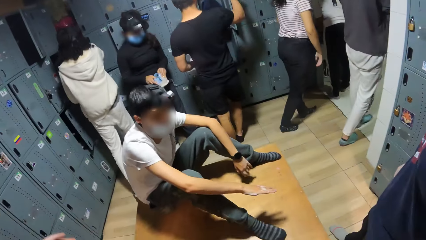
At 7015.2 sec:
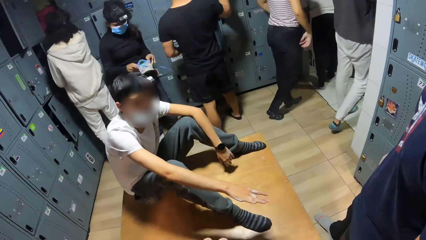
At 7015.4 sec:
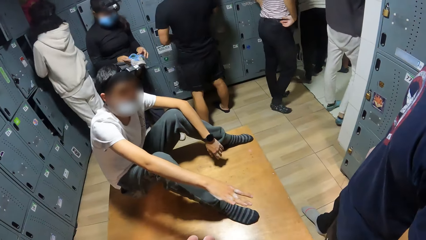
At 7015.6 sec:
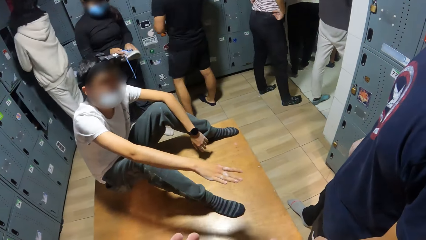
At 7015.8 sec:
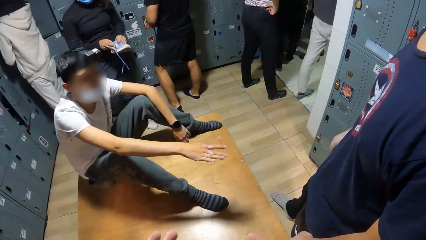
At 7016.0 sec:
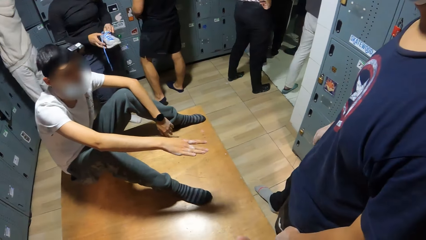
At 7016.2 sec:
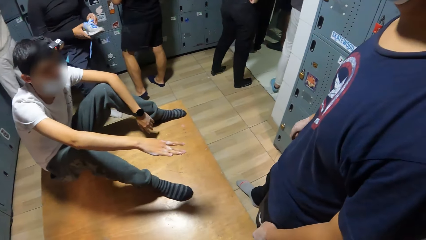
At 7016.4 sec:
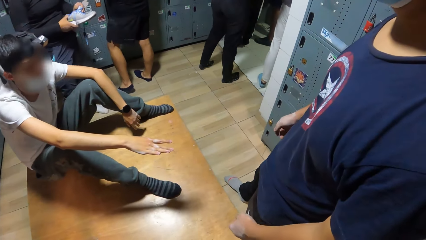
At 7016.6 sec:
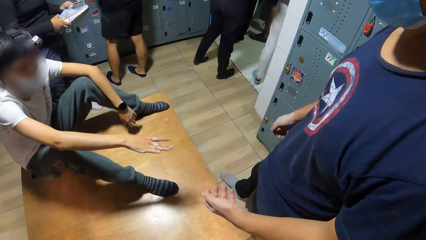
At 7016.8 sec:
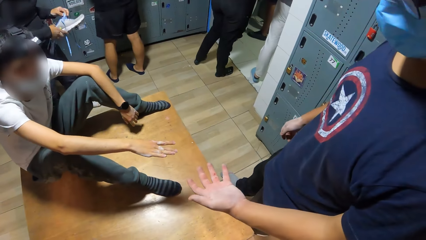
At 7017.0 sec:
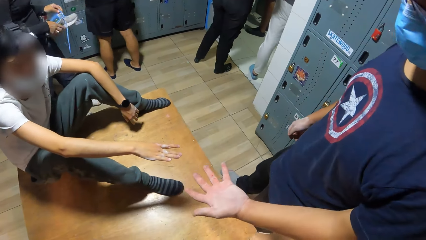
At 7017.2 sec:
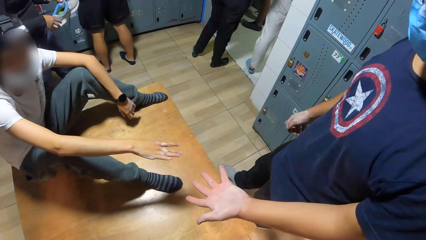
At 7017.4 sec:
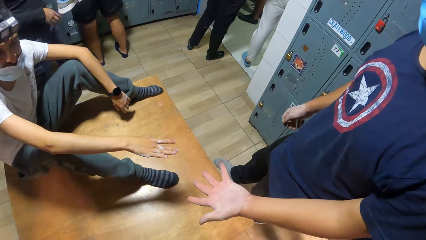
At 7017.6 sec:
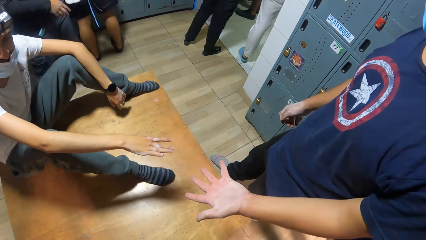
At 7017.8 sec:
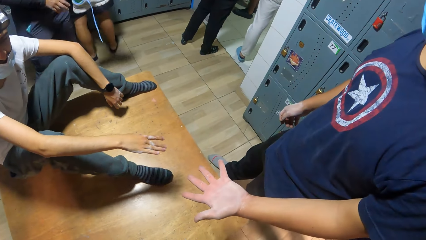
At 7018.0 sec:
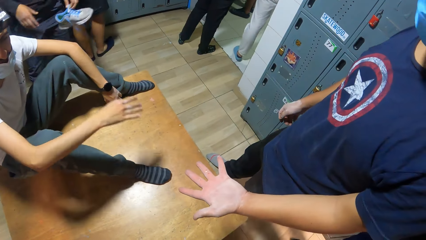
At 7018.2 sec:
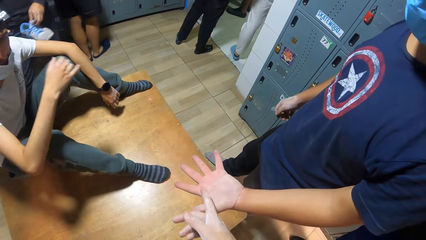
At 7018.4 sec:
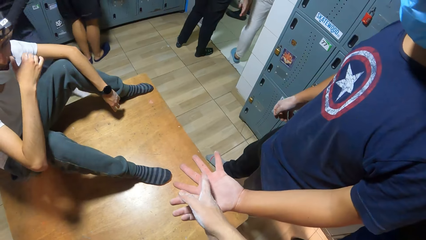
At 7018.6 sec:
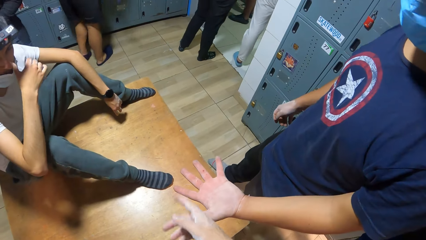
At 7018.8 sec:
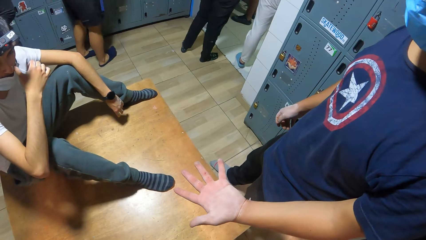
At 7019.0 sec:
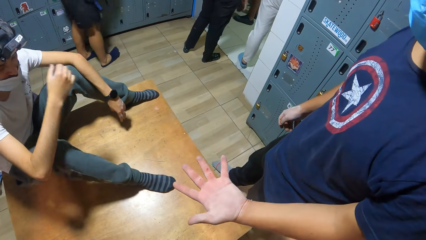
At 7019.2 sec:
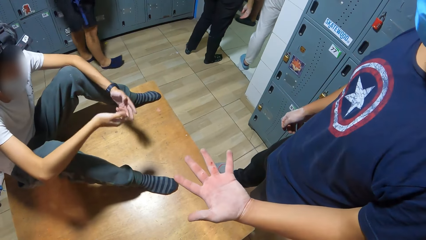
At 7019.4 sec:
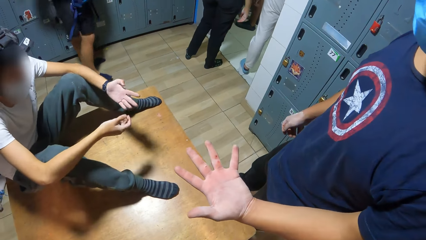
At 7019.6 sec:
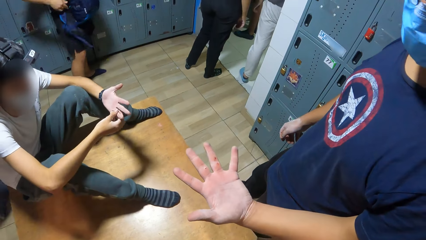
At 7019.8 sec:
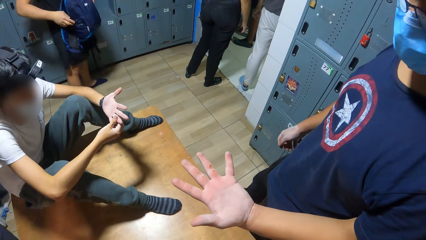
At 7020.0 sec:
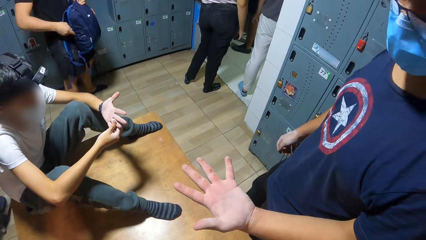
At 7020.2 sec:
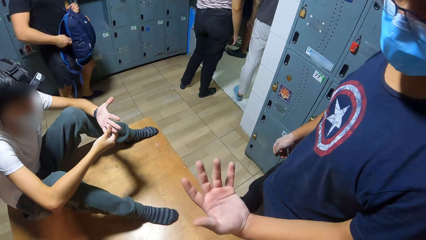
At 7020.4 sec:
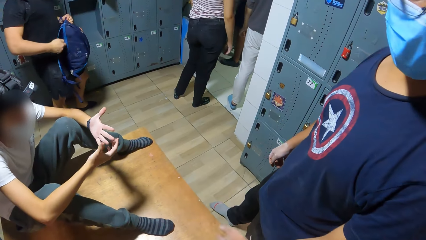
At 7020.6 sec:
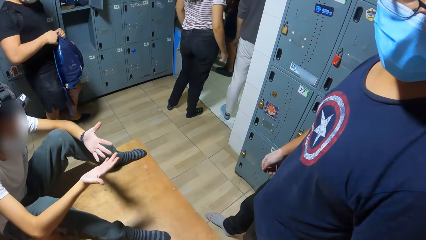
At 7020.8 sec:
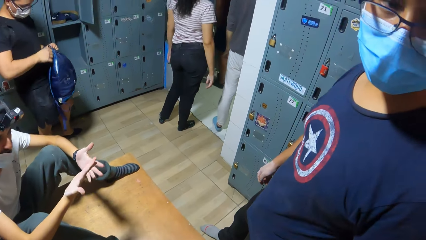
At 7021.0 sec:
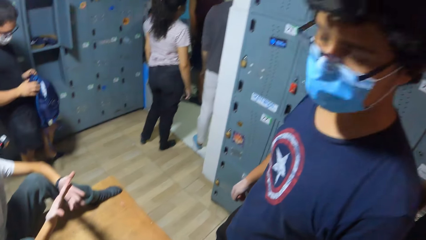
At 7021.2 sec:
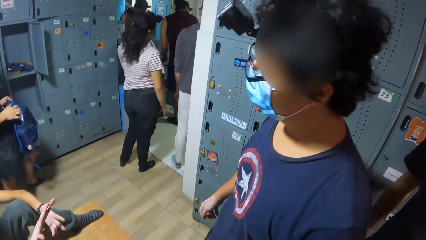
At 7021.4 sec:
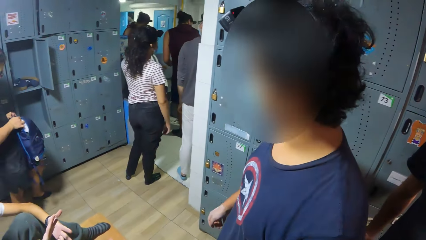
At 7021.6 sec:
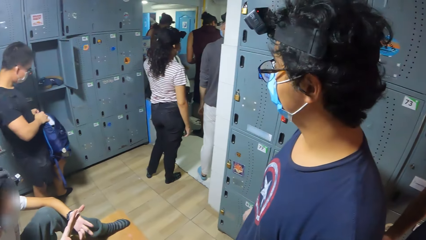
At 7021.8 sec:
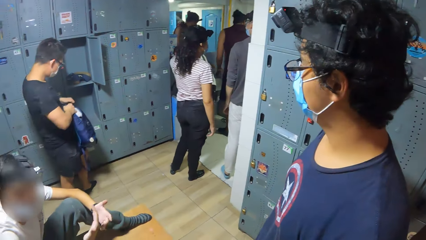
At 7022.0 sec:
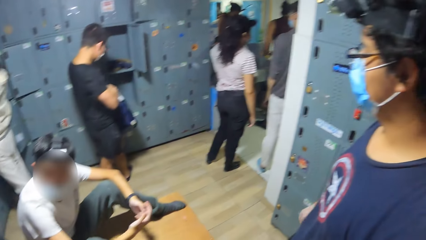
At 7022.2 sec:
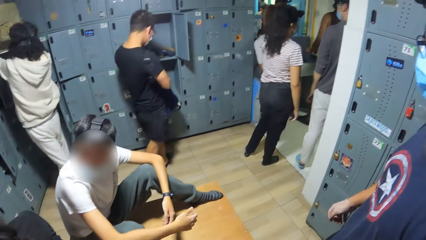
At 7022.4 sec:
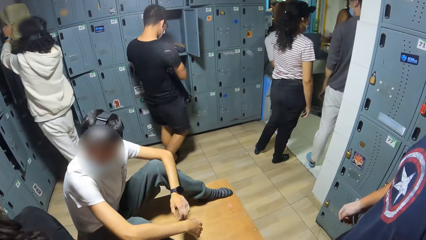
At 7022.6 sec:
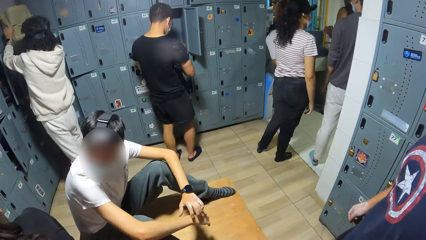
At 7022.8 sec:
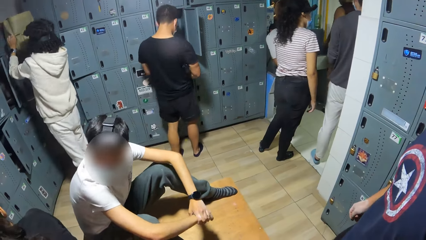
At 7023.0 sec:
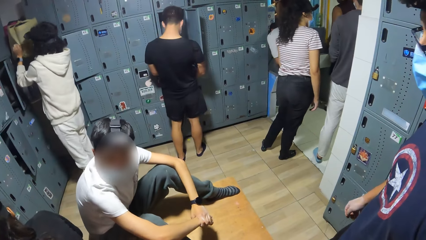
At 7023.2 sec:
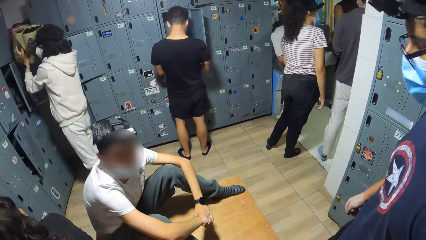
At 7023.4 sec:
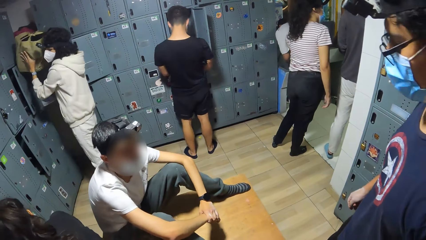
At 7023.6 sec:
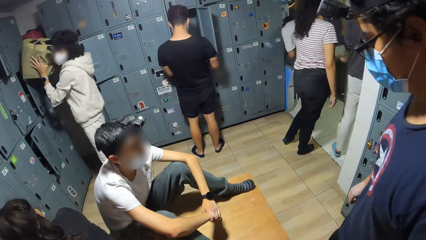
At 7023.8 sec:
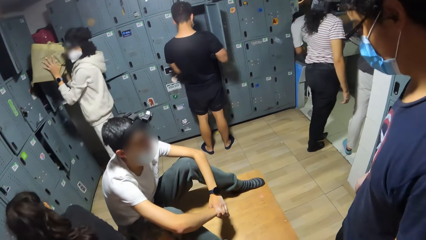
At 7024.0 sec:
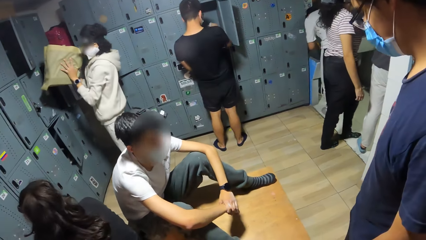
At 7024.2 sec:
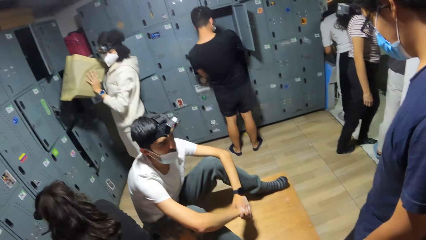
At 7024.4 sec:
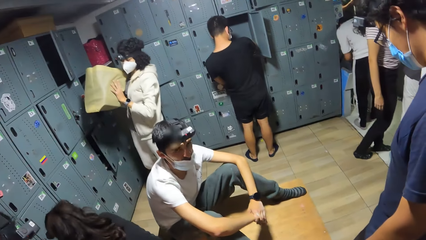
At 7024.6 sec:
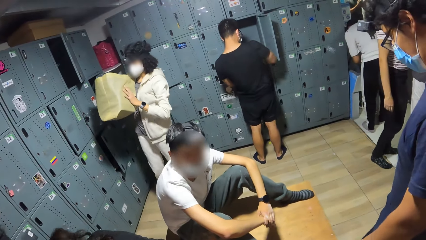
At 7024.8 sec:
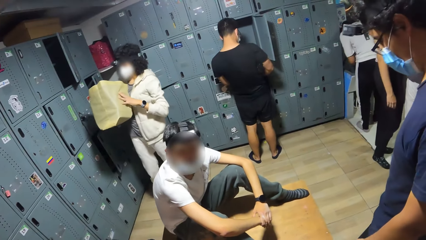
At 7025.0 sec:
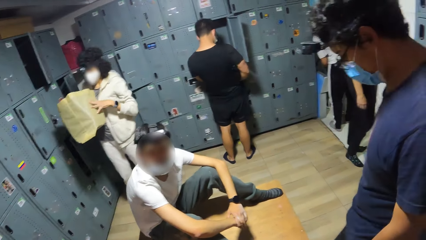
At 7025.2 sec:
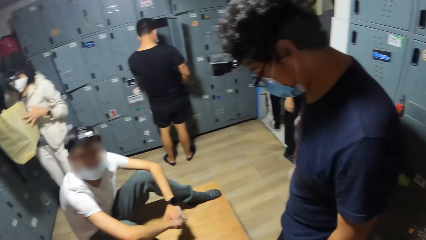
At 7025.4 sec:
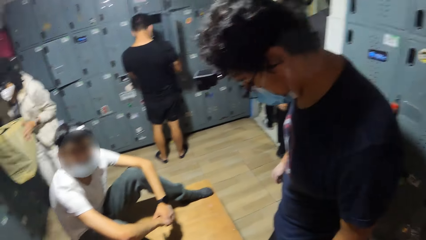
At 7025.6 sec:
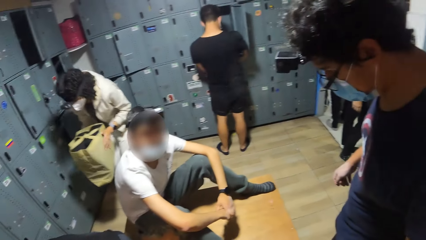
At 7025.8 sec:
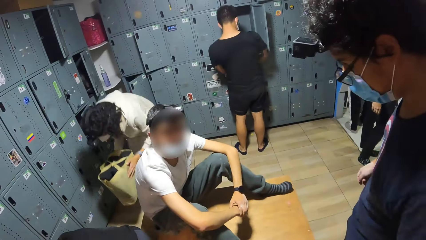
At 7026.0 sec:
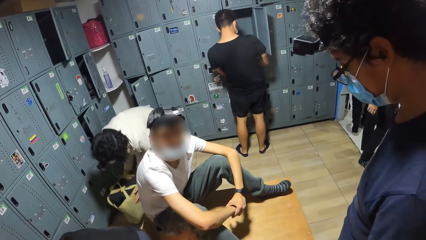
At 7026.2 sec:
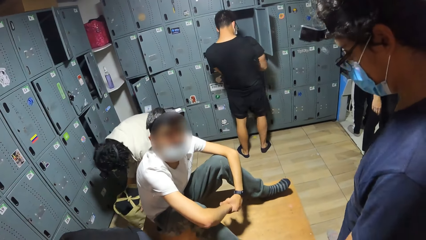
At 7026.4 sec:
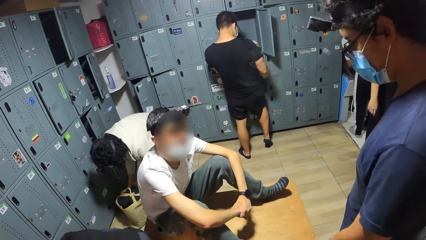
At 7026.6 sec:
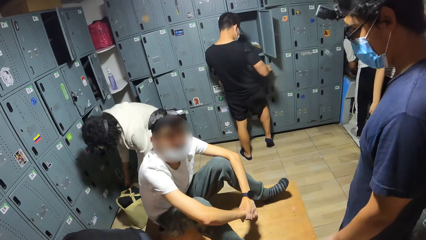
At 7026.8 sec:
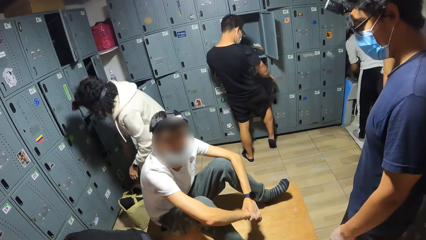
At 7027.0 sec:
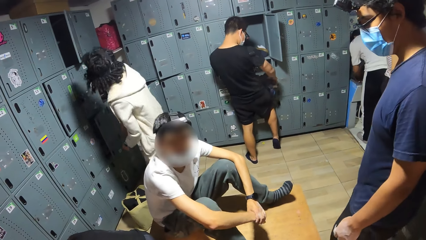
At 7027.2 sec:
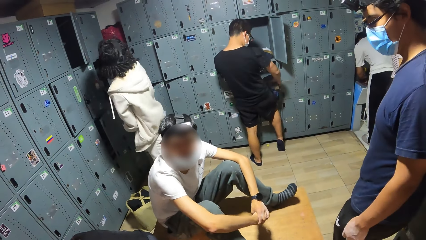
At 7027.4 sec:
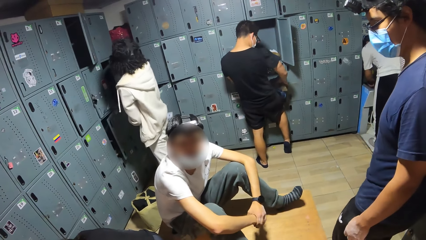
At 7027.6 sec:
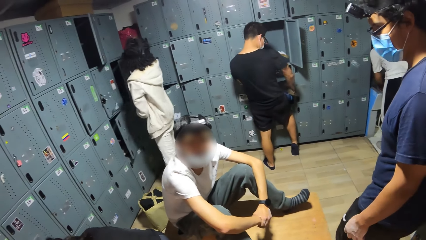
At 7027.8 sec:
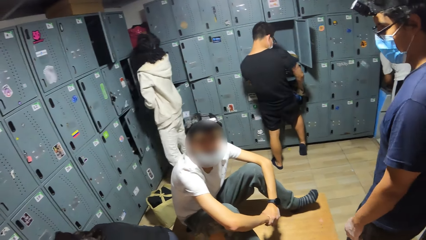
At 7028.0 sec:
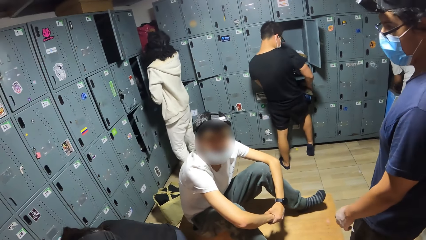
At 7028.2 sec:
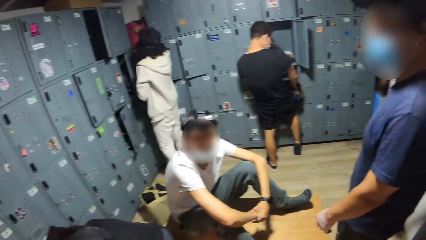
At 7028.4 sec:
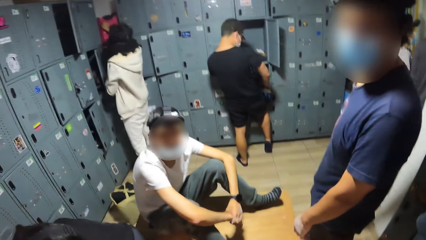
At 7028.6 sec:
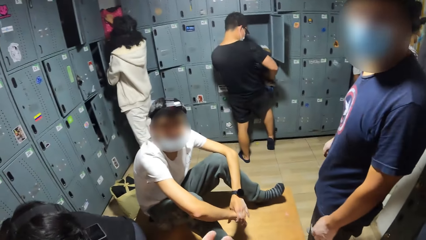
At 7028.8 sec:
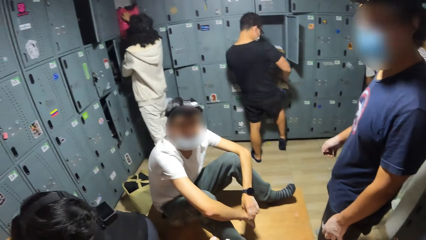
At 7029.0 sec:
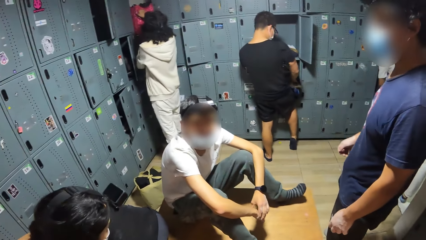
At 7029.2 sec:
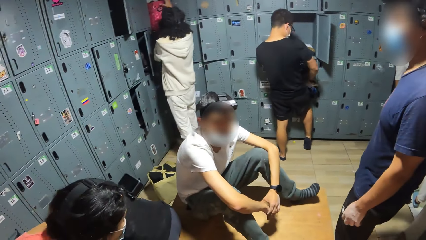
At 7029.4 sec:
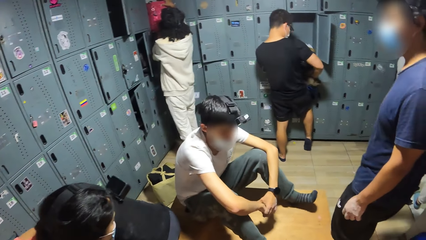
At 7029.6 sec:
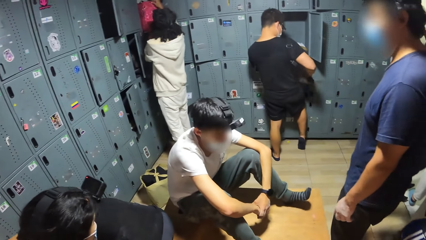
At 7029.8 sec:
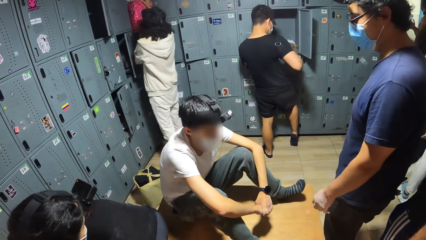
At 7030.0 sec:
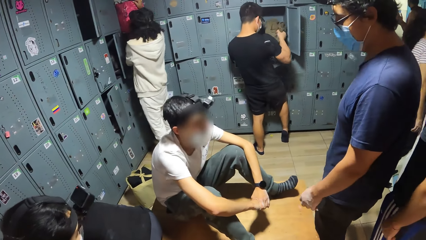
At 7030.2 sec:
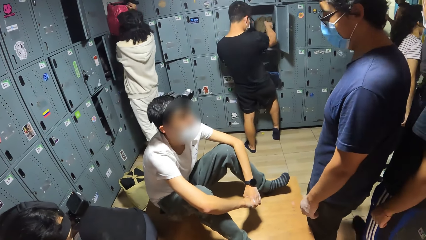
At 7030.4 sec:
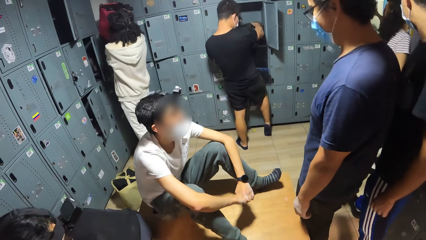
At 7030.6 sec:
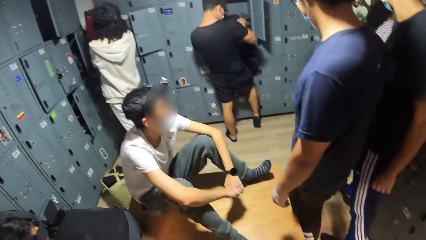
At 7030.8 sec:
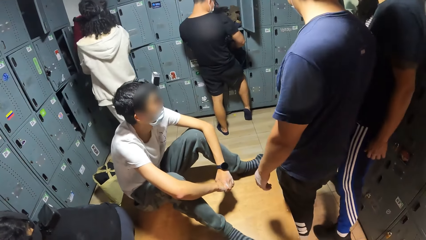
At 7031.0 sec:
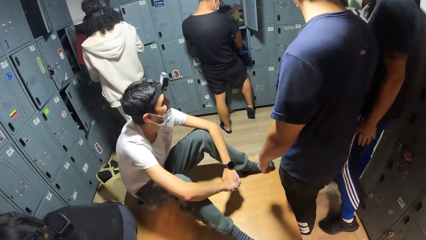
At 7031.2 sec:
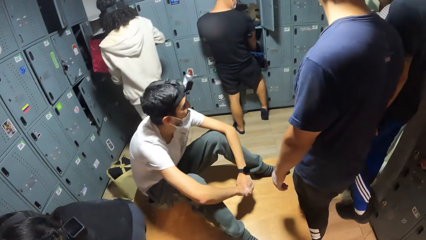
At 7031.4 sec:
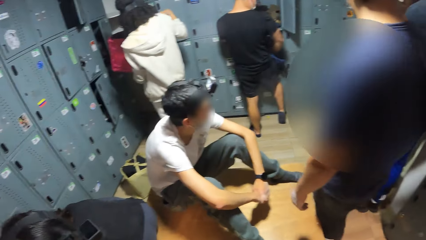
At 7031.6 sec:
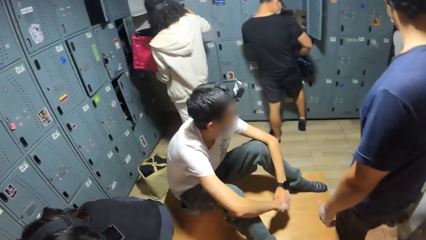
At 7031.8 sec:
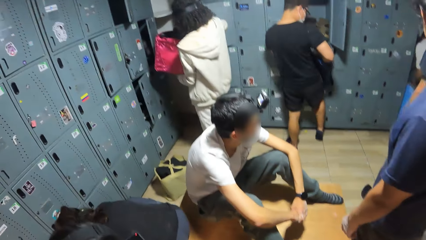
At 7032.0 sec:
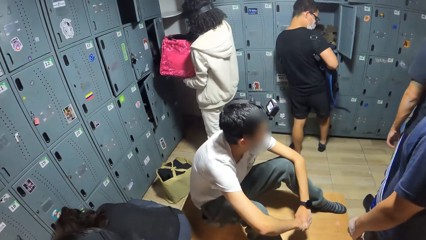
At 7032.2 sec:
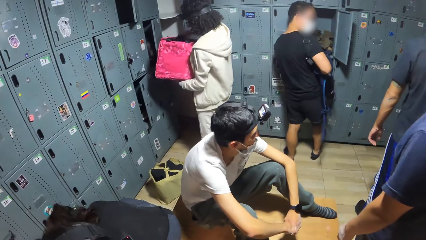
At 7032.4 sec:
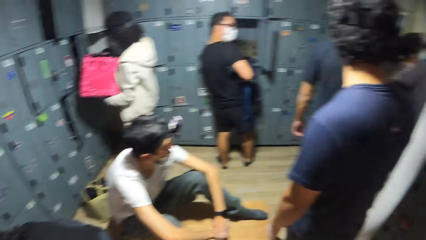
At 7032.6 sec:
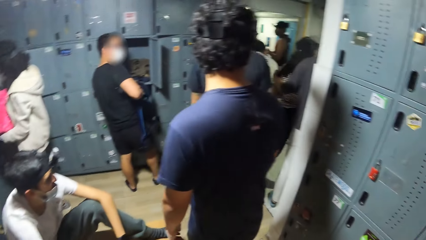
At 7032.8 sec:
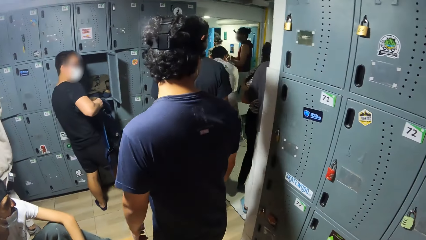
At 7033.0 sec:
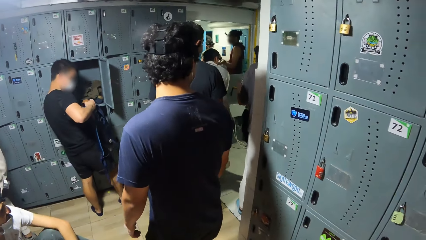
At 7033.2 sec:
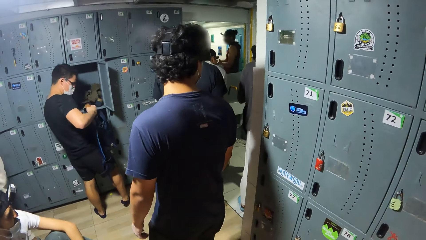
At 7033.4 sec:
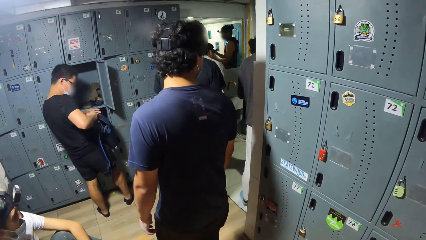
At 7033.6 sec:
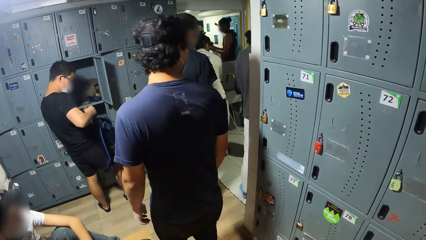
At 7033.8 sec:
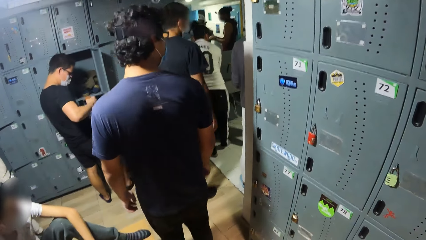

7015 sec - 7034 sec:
The camera wearer interacts with a man. They interact with another man. A woman brings down a bag from the top of a locker with her hands. The woman drops the bag on the floor with her hands. The woman brings down a bag from the top of the locker with her hands. The camera wearer looks around.
